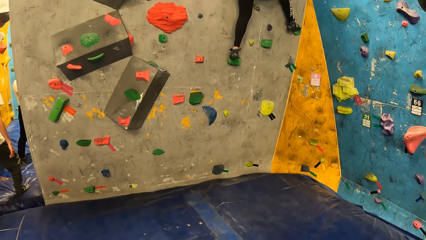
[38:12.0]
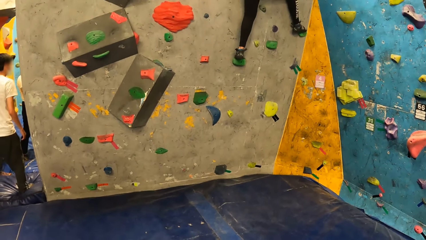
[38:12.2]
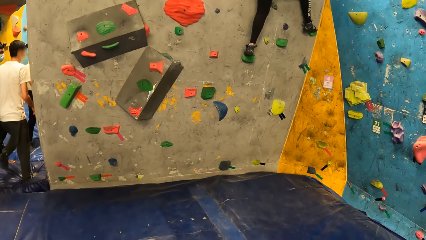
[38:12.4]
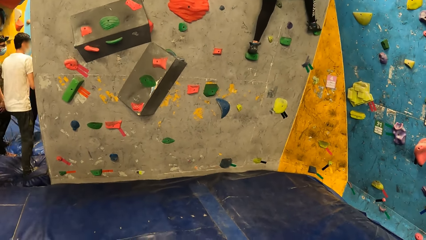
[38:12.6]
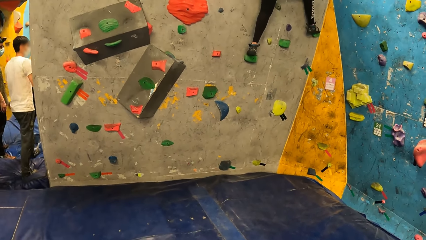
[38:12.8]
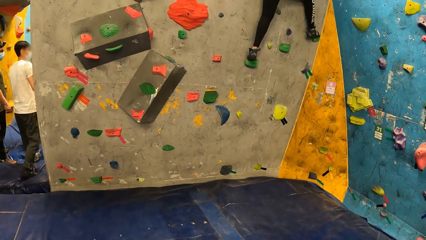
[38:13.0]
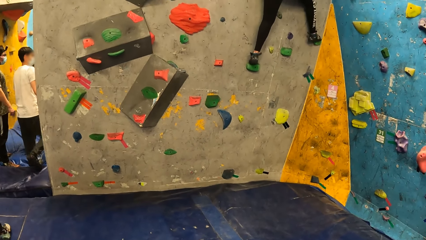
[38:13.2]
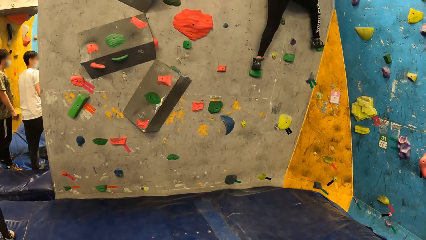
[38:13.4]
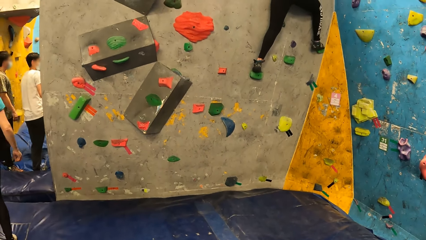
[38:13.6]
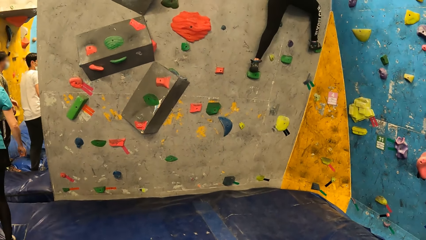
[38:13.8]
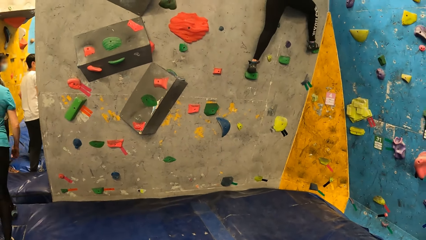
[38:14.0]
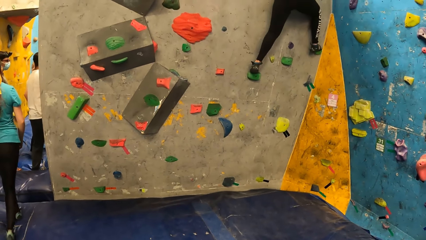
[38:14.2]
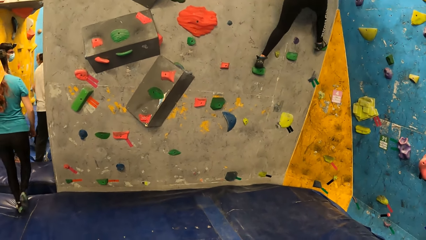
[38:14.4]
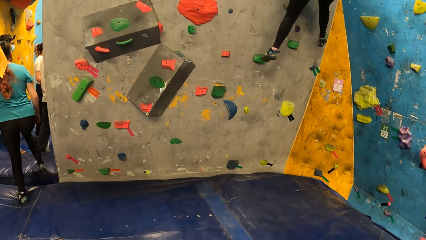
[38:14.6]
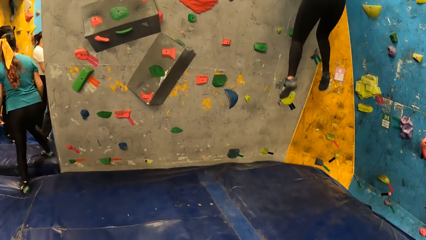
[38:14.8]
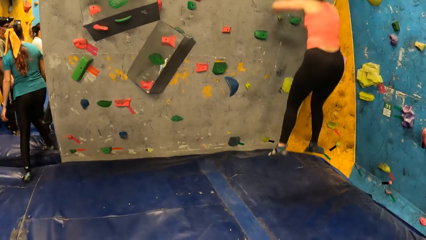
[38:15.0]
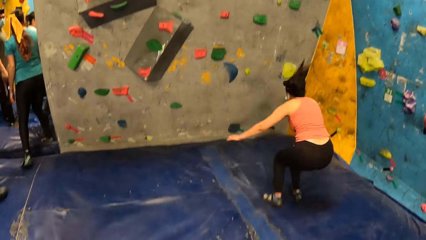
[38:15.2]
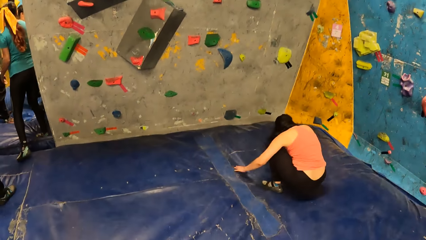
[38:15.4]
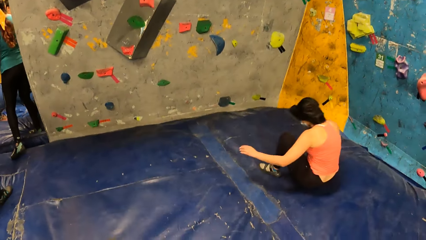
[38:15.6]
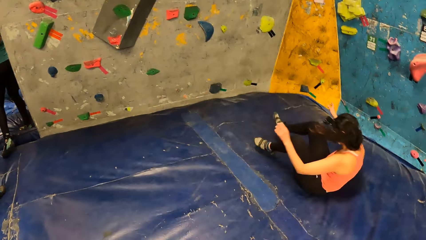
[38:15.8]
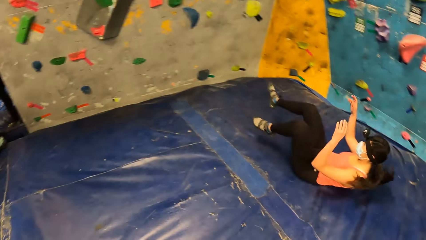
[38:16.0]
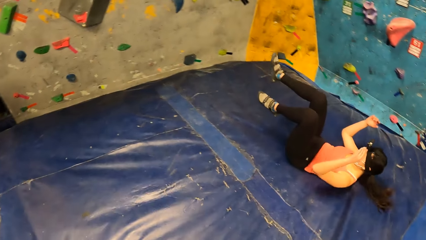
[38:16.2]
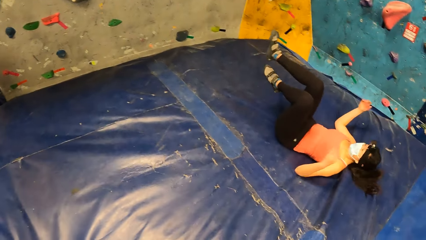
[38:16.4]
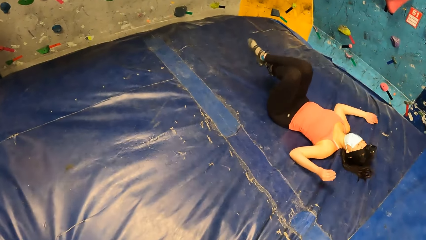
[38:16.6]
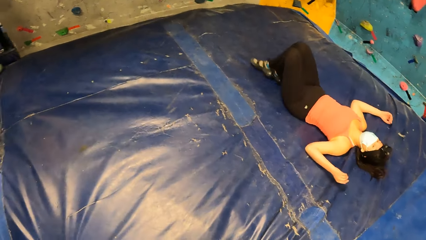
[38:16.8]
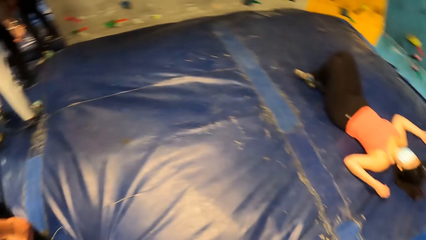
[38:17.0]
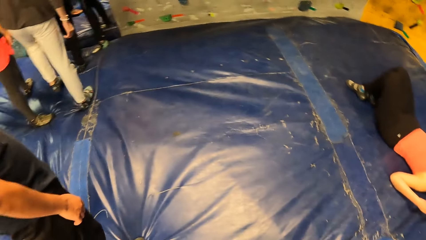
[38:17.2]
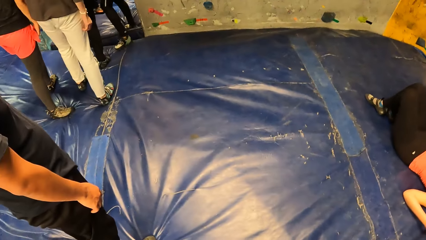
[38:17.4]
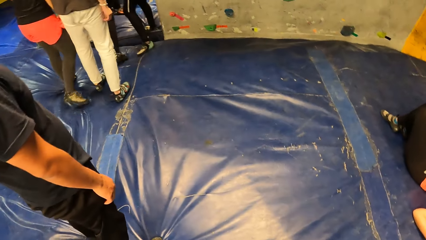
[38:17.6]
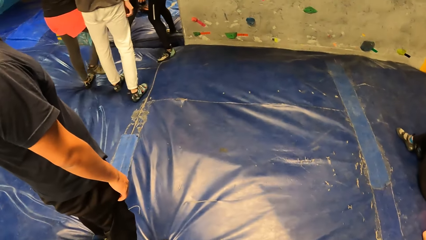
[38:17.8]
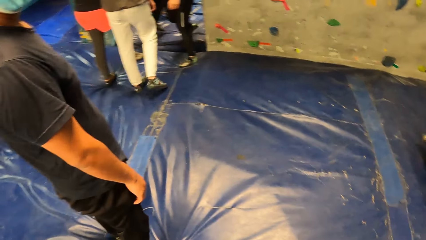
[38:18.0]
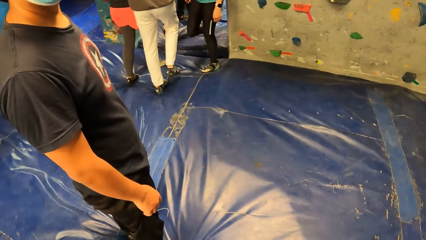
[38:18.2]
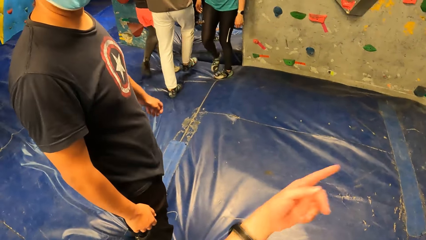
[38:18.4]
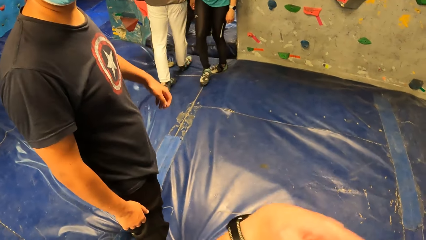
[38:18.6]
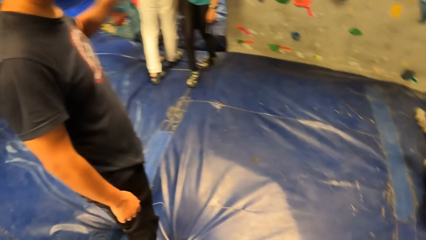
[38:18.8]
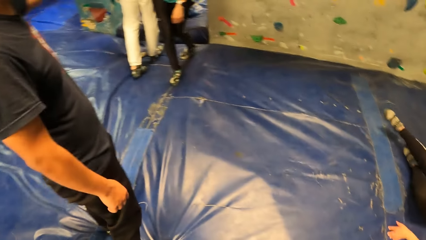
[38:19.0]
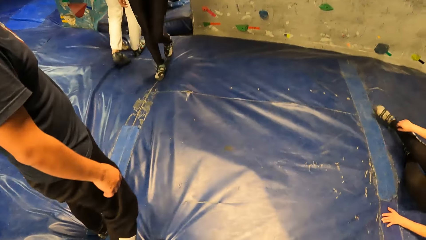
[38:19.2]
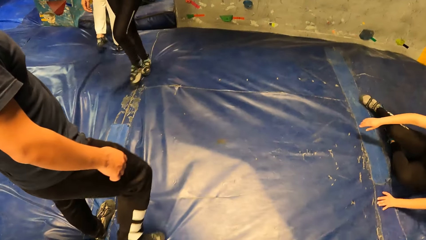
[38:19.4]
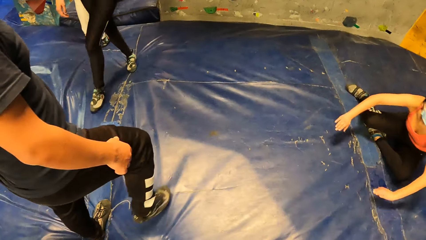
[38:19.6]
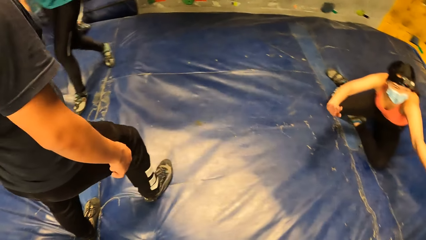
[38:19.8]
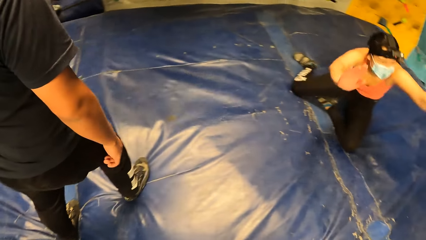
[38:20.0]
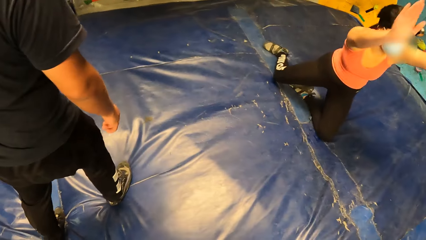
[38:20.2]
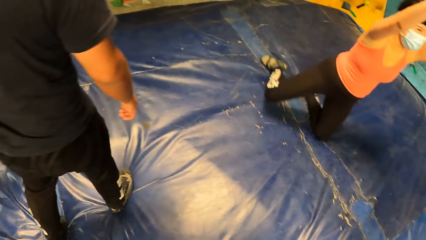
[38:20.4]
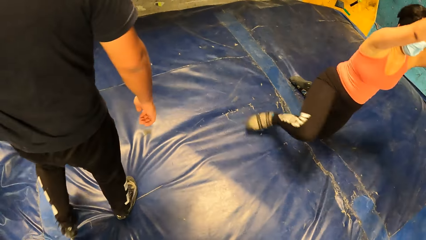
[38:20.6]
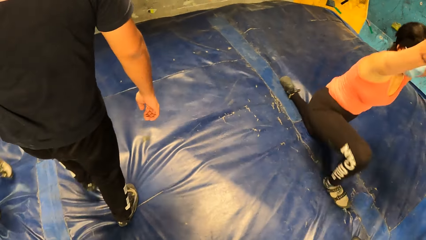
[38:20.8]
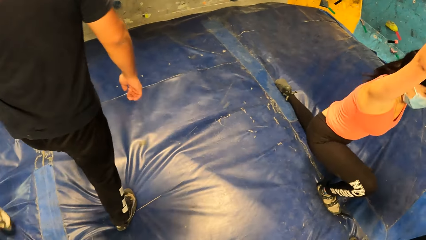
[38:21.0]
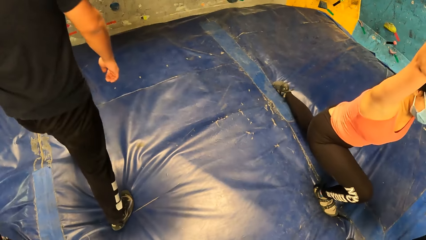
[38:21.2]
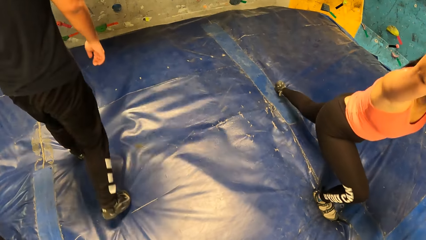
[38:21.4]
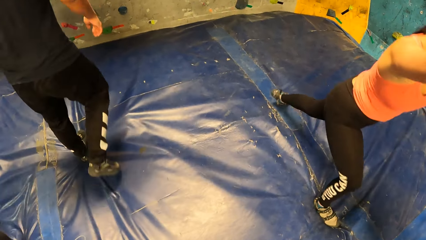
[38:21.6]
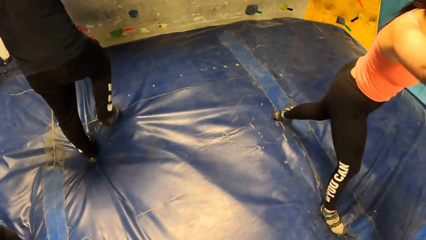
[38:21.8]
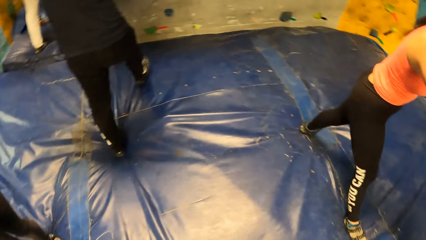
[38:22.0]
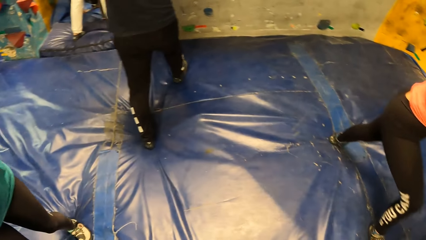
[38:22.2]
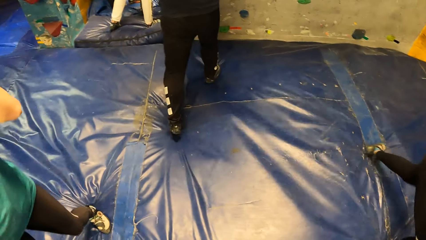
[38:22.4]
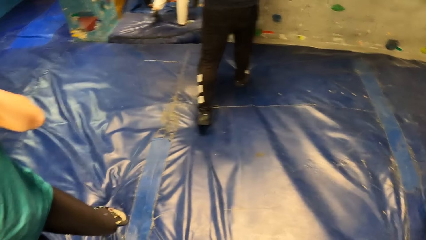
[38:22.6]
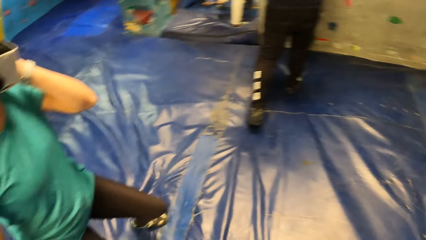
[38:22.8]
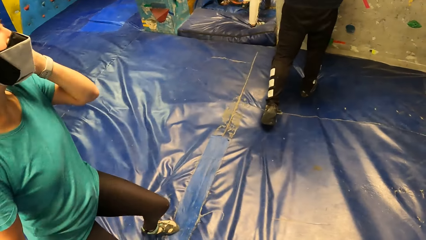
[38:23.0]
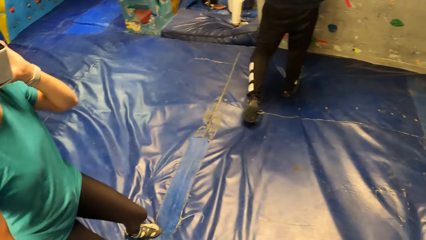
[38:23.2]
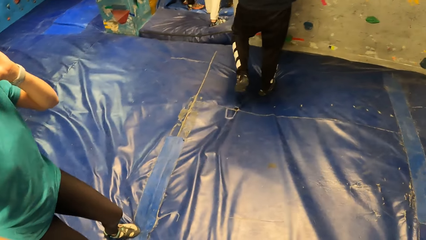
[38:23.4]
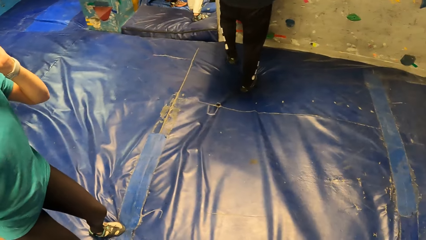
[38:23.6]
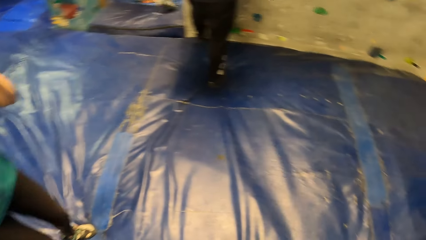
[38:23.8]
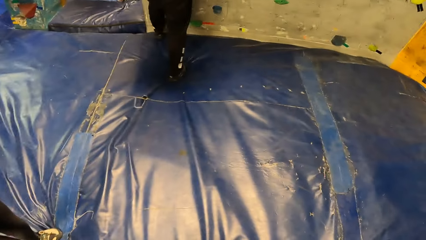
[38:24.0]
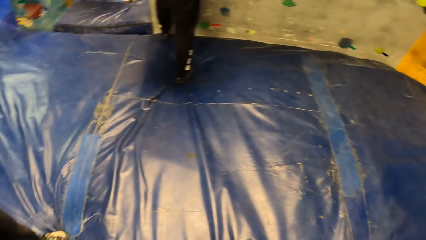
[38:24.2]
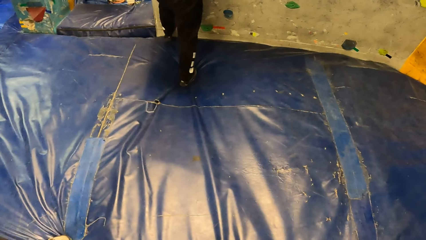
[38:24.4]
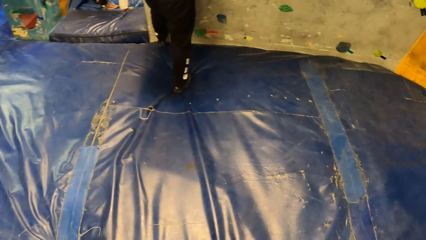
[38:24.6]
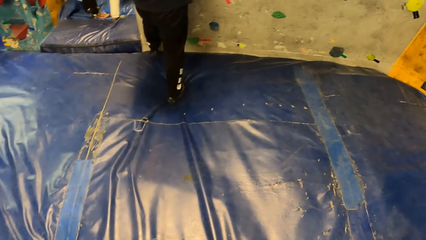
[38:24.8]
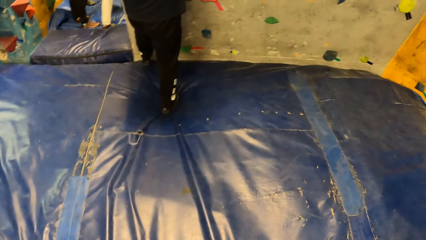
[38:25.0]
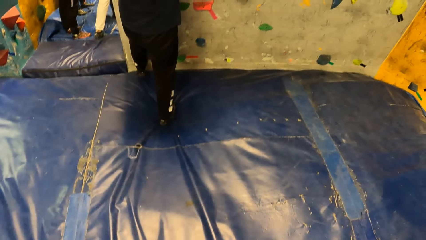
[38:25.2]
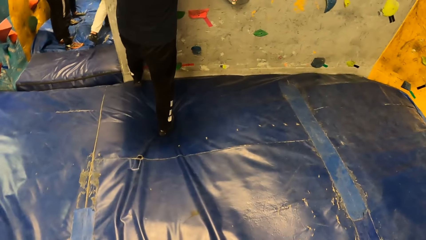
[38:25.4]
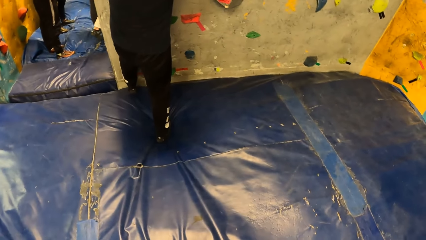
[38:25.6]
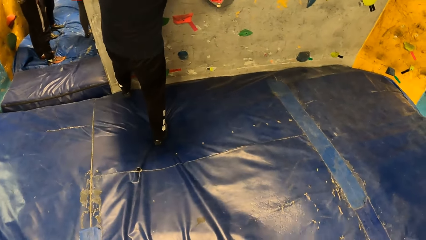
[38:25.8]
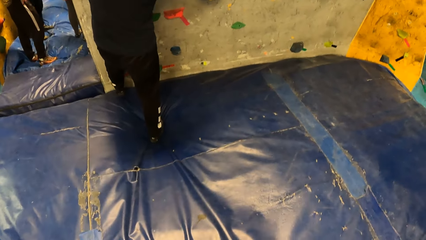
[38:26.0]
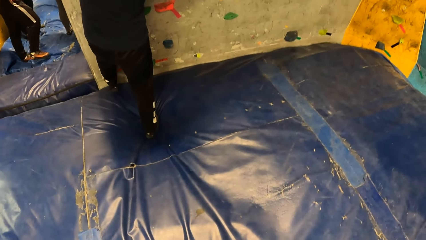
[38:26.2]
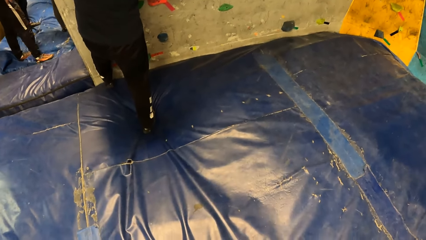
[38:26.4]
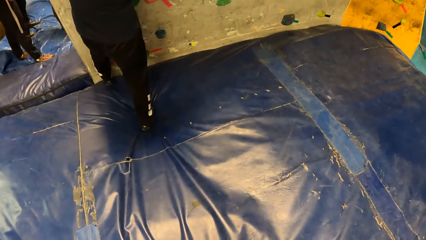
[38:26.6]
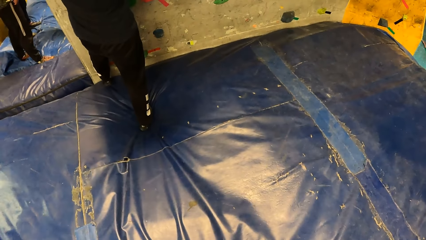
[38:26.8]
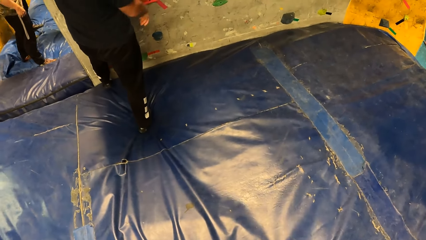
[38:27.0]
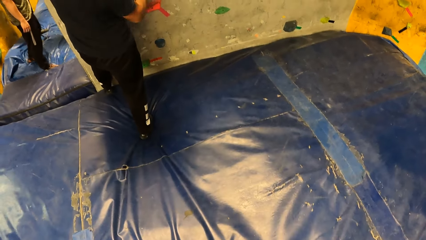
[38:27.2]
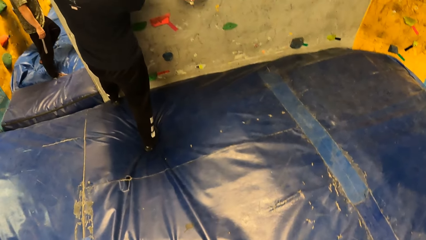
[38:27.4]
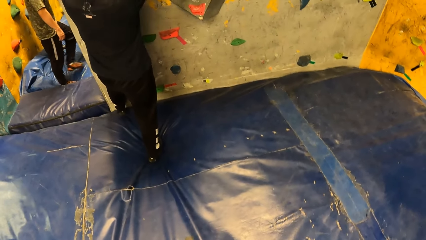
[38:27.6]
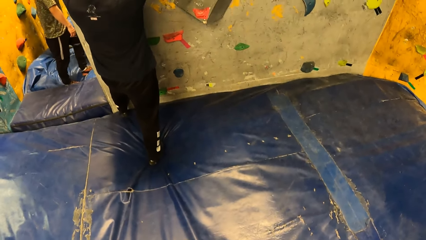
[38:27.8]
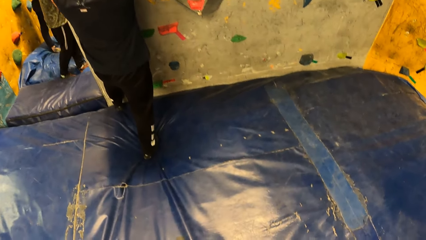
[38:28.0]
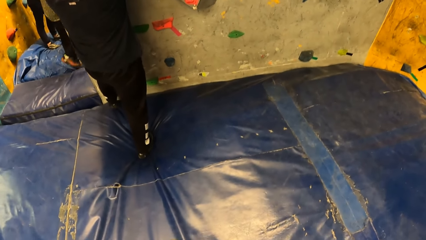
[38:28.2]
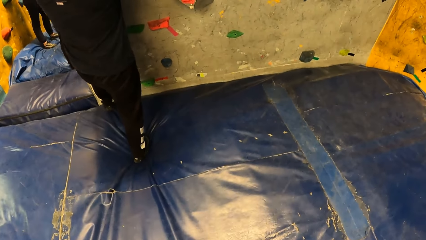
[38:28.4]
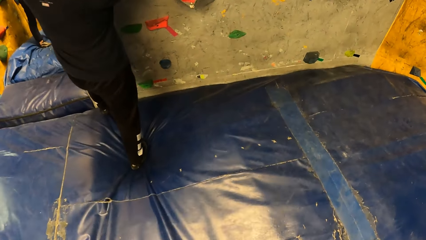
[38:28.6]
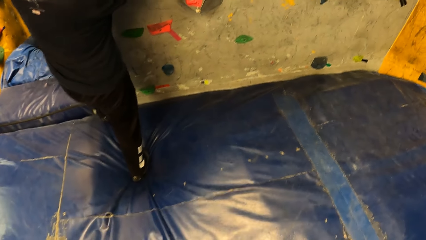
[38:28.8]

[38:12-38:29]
The woman jumps down from the rocks on the wall onto the exercise mat. The woman stands up from the mat. A man walks around the room. The man climbs the rocks on the wall. The camera wearer walks around the room.
